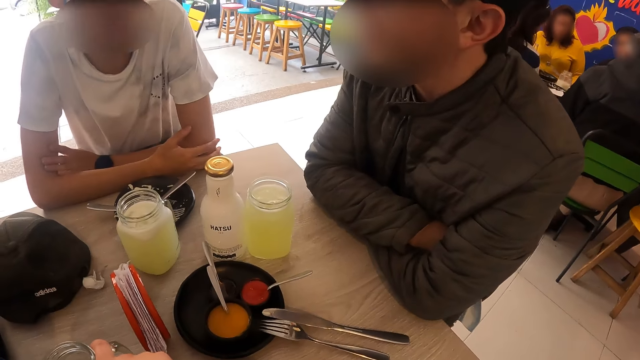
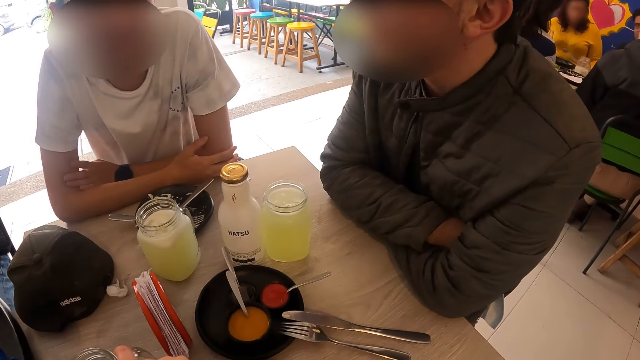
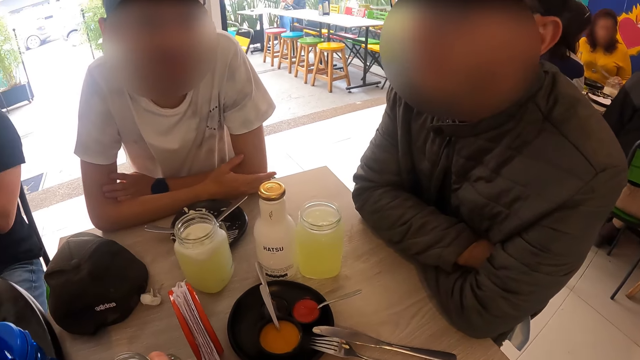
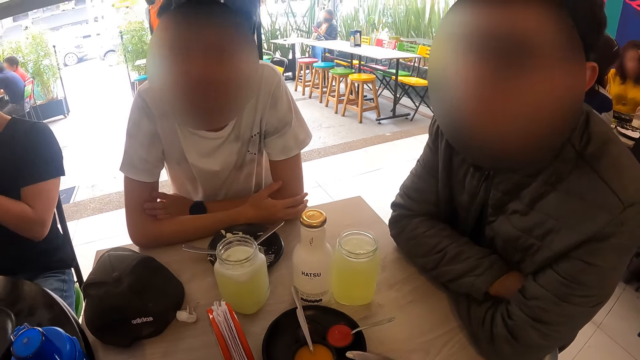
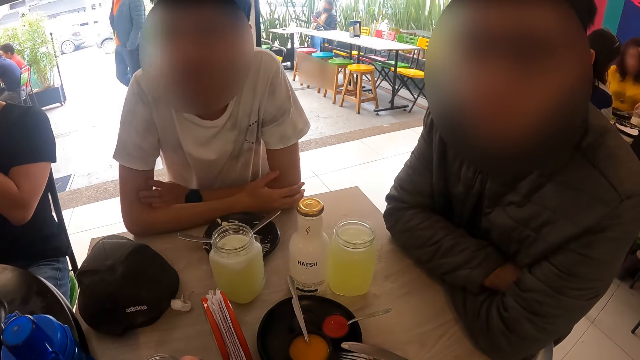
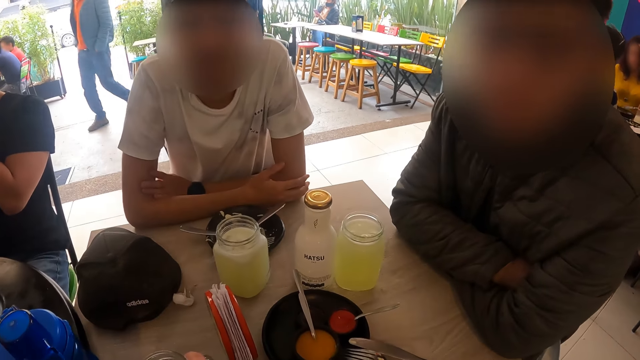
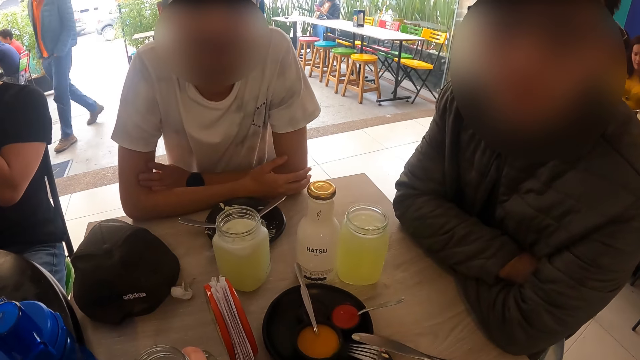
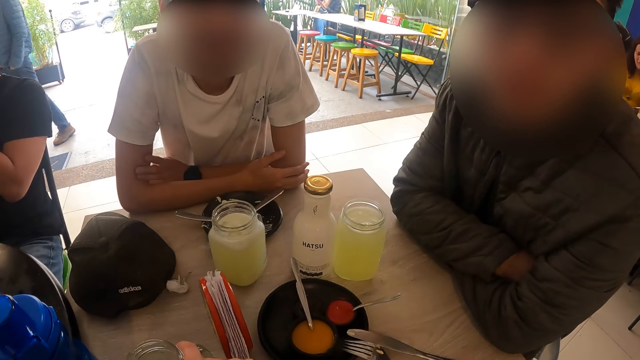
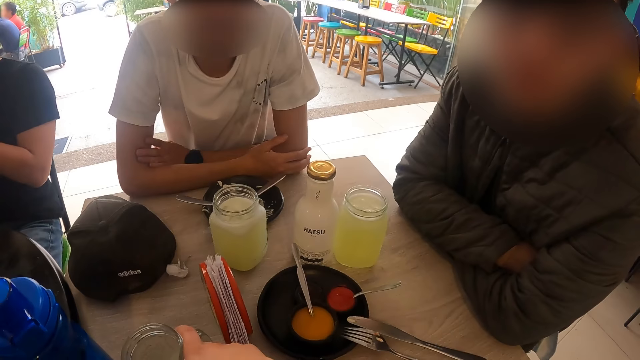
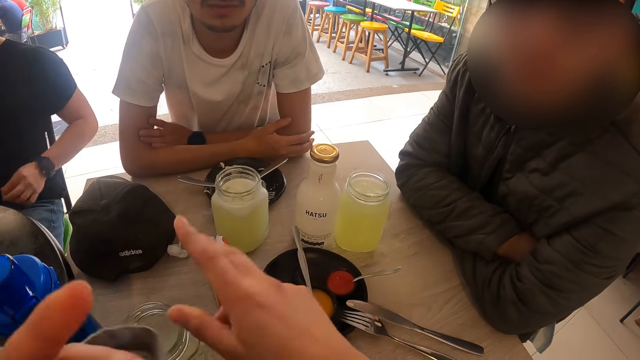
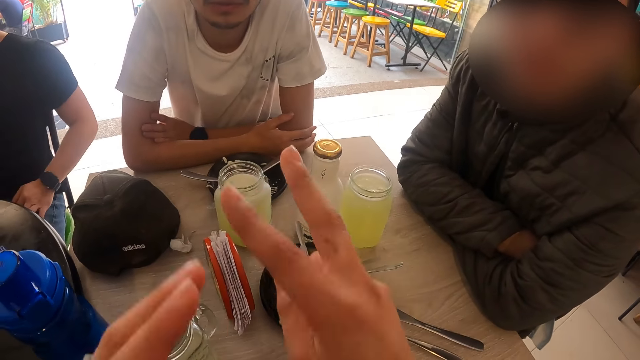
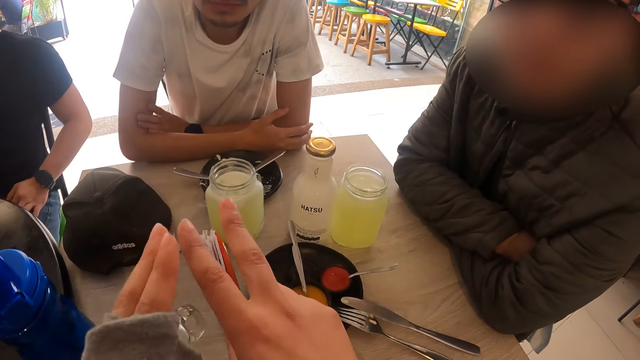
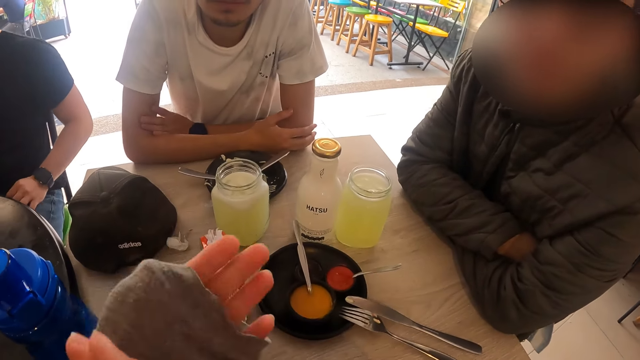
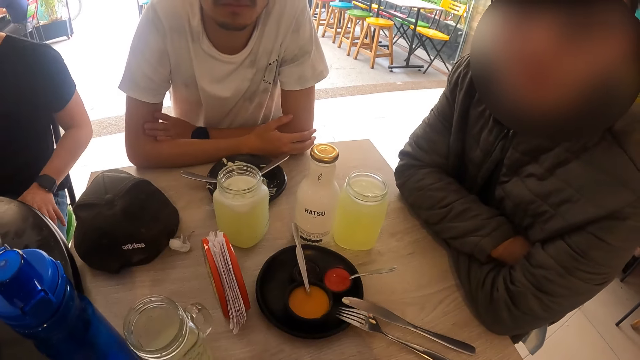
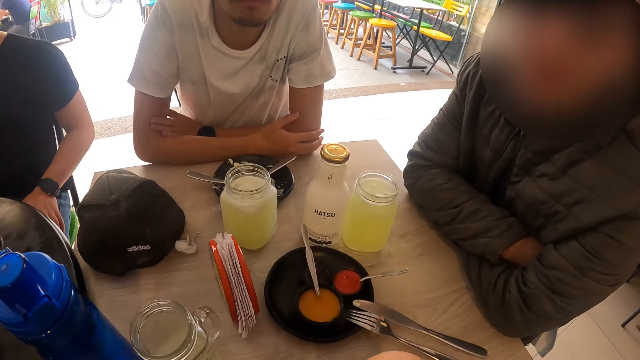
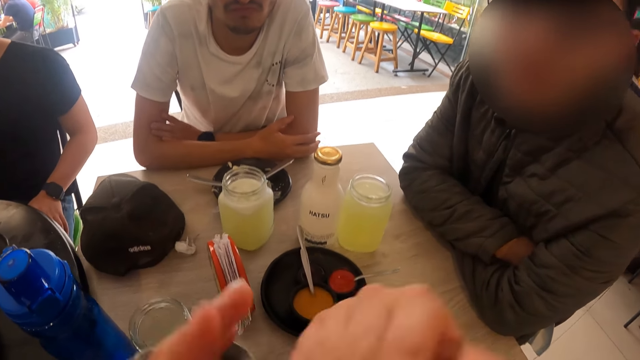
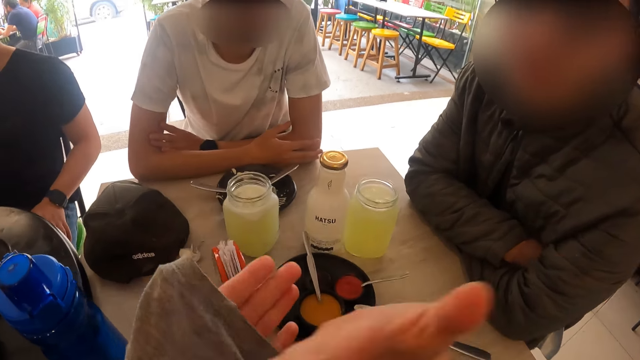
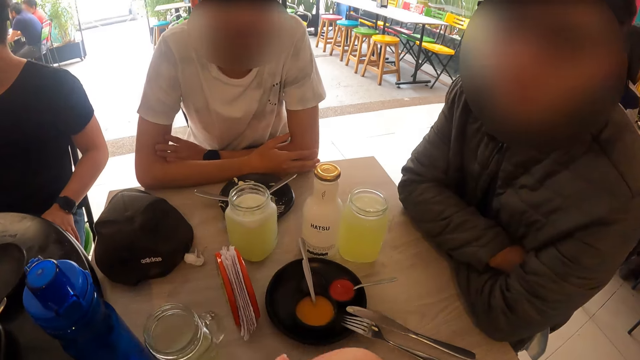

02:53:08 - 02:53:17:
The camera wearer interacts with a man and another man. They gesture with both hands and lift up their hands.

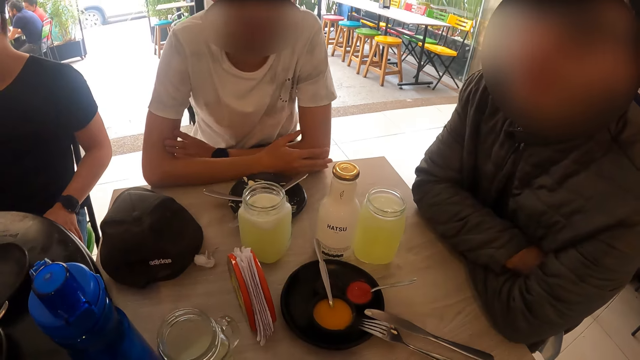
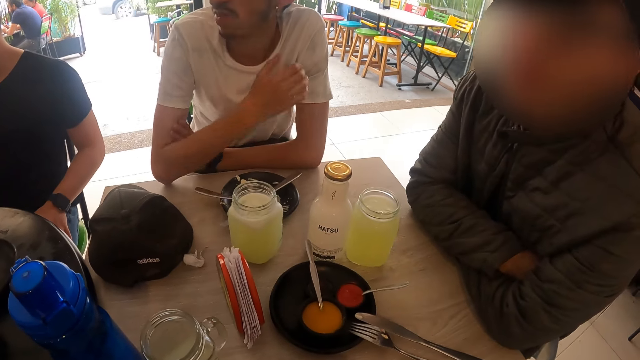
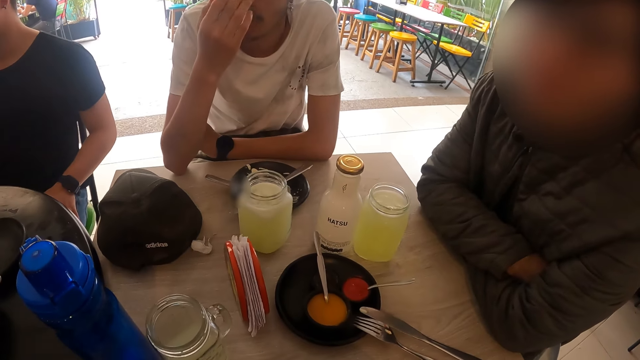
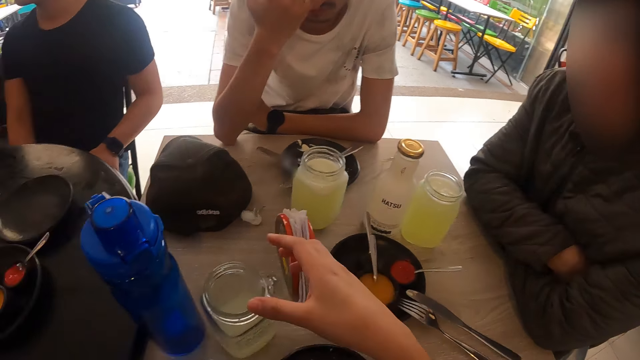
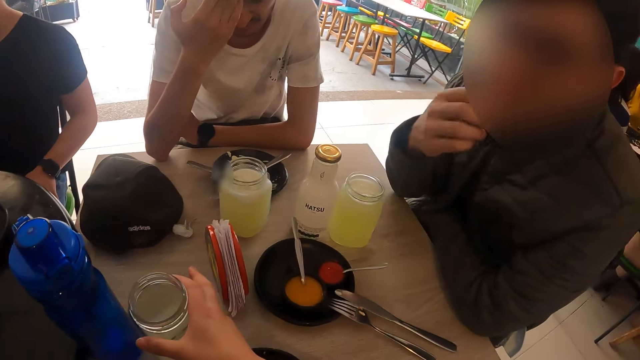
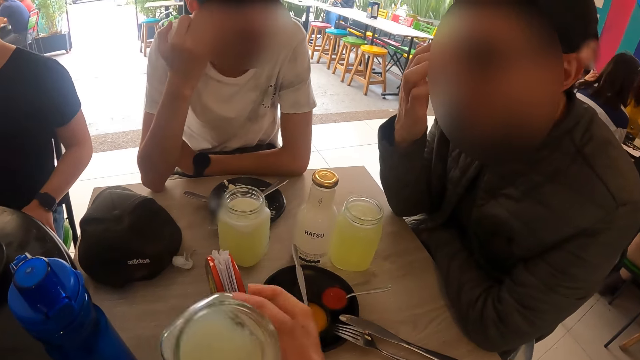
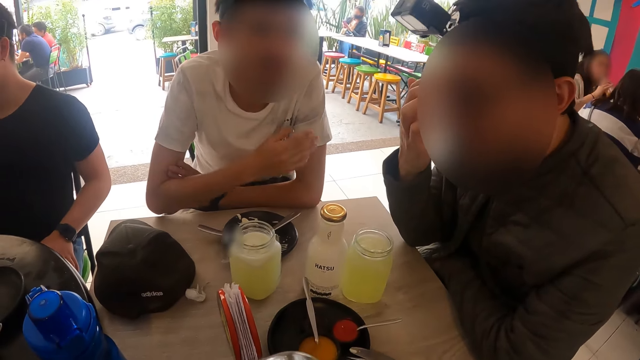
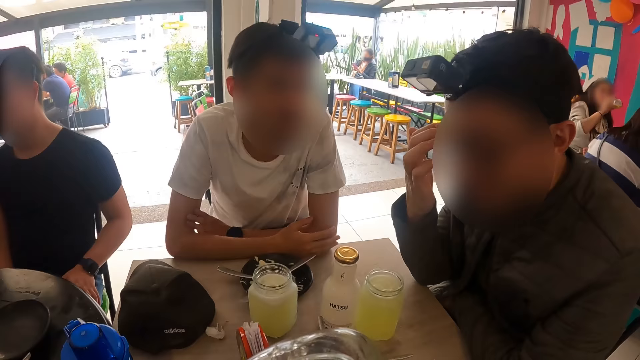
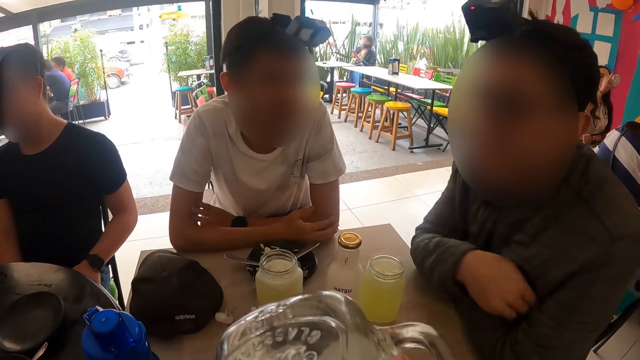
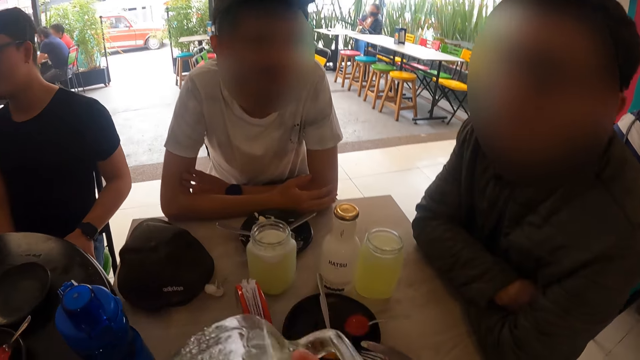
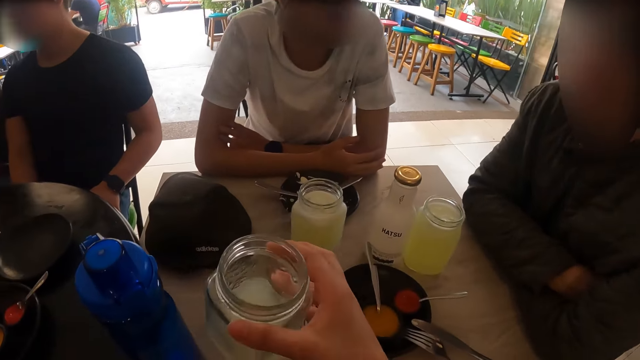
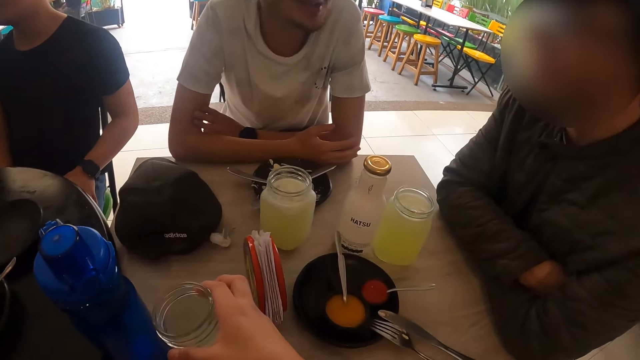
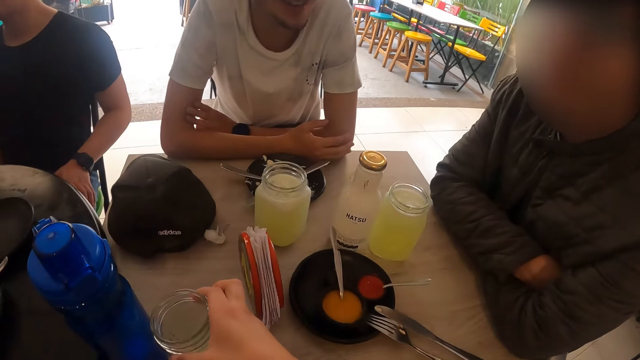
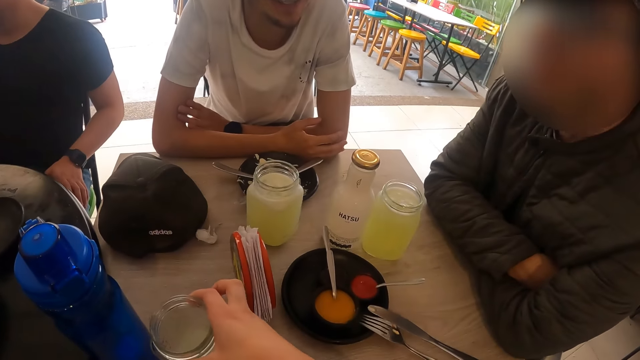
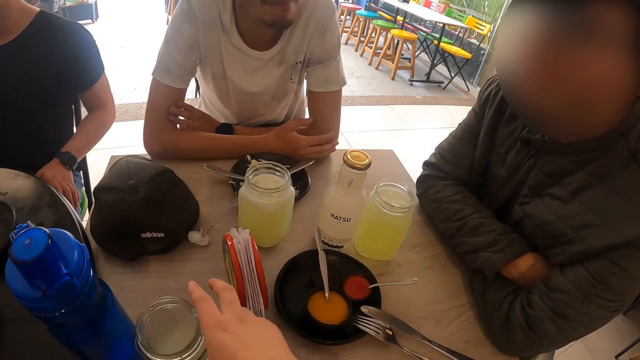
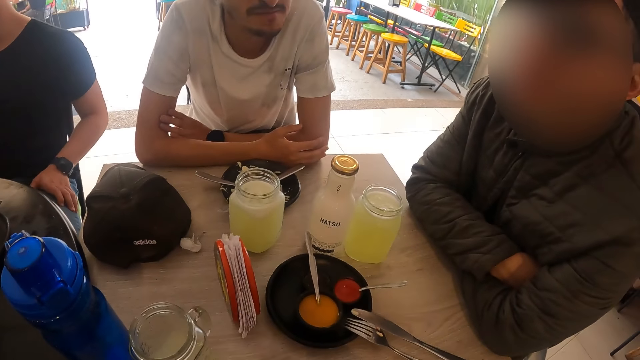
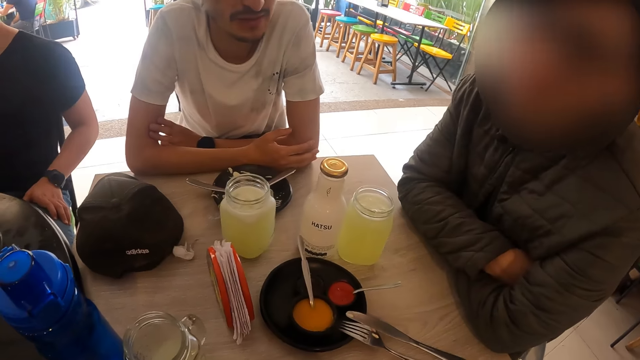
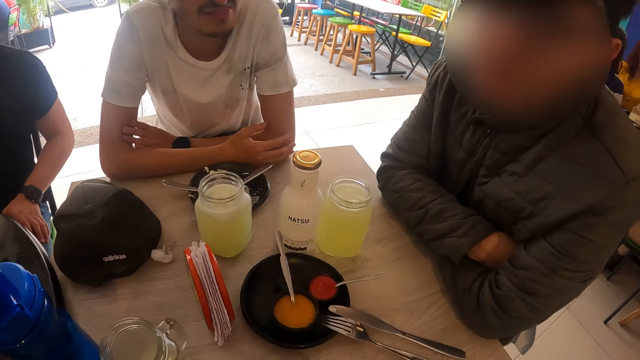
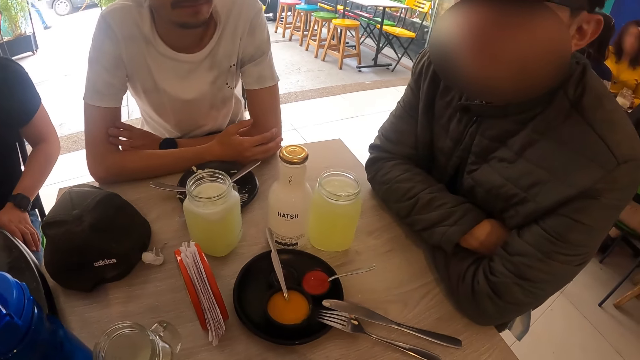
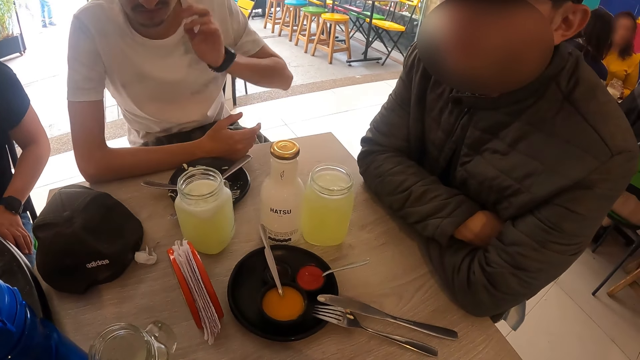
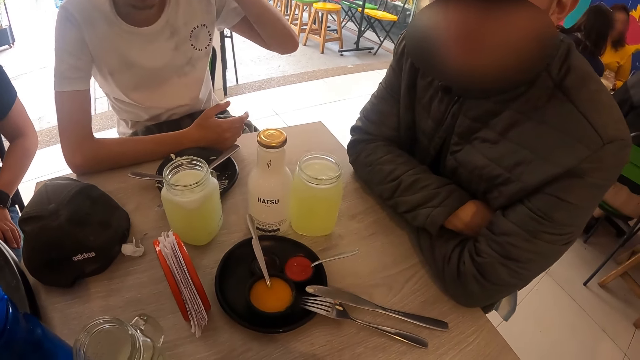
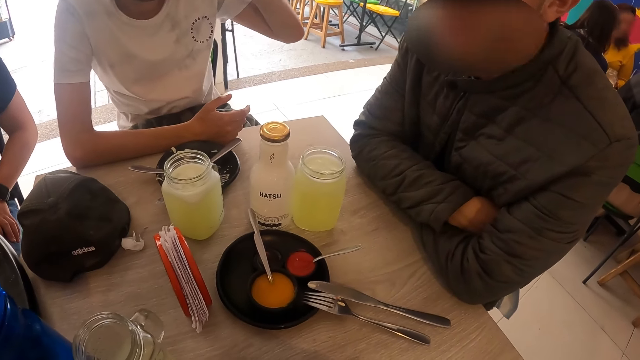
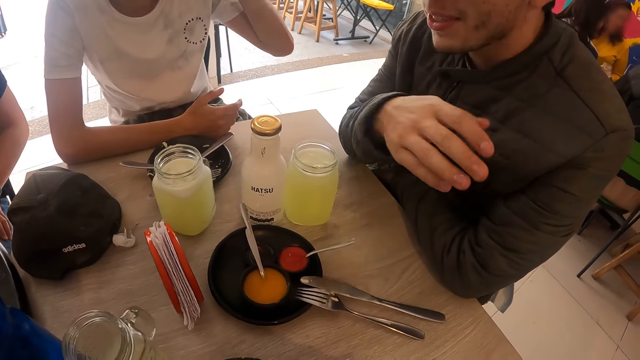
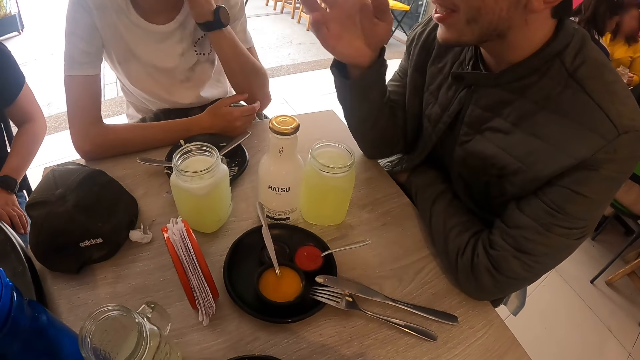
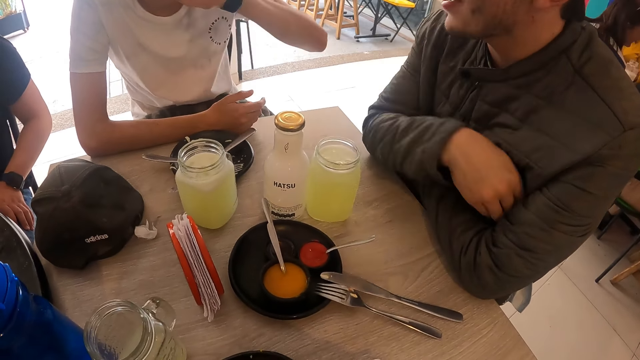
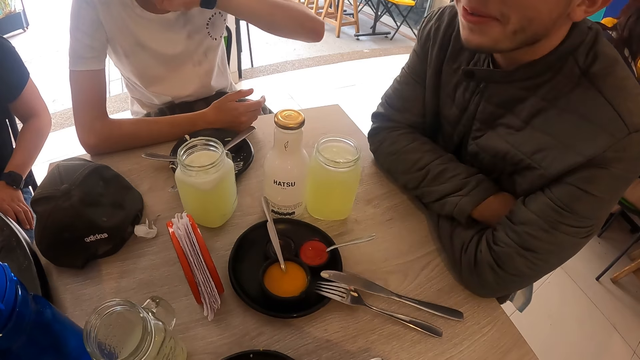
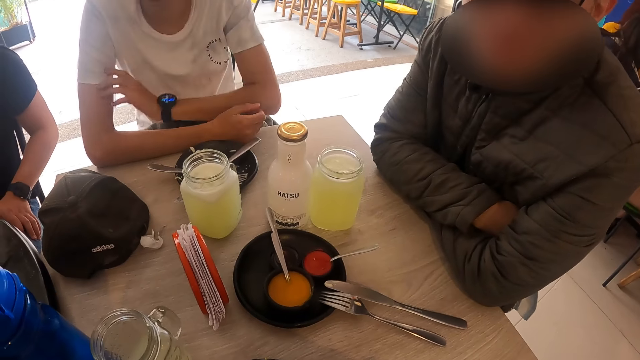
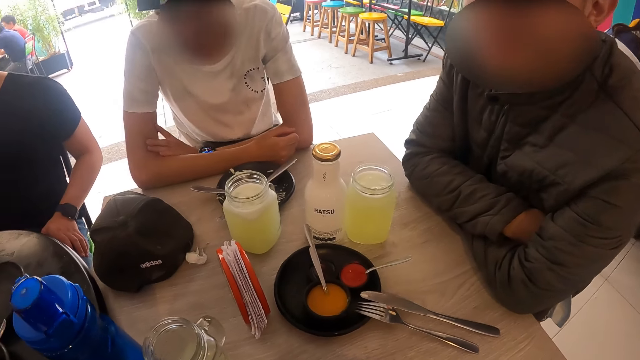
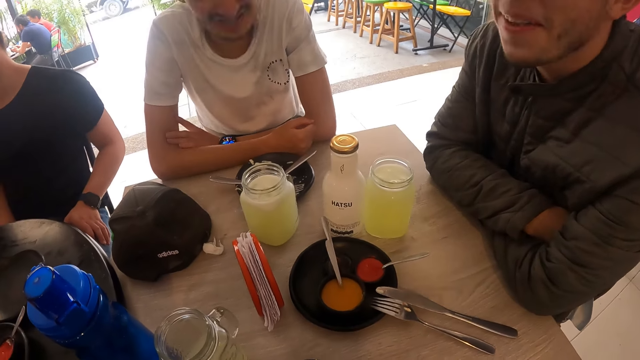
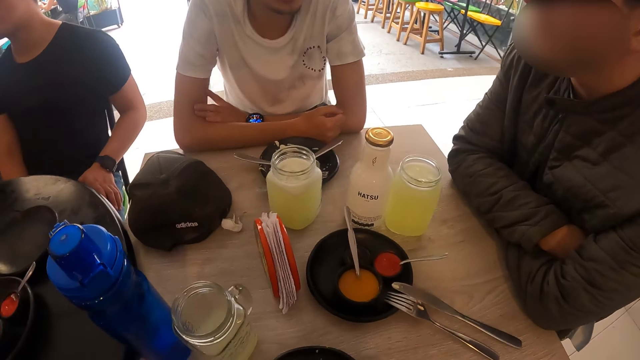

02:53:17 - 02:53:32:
A man raises his right hand towards his face. The camera wearer picks up the glass of juice from the table with his right hand. Another man adjusts the pair of glasses on his face with his right hand. The camera wearer drinks from the glass of juice in his right hand. He drops the glass of juice in his right hand on the table. The first man raises his left hand towards his head. A man interacts with the camera wearer and another man.
